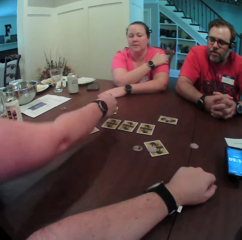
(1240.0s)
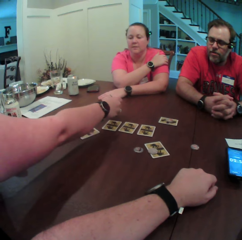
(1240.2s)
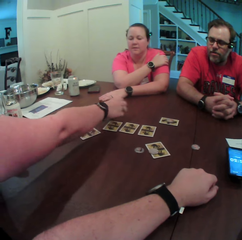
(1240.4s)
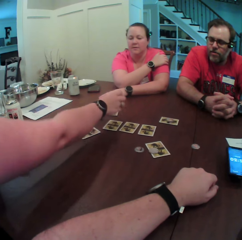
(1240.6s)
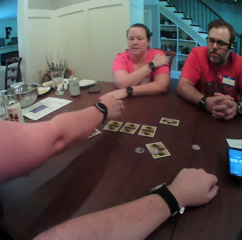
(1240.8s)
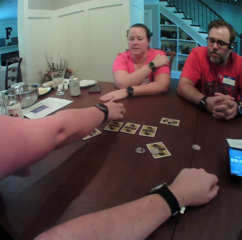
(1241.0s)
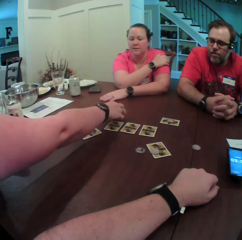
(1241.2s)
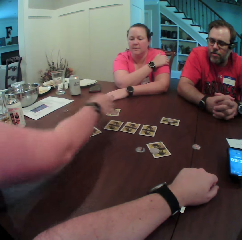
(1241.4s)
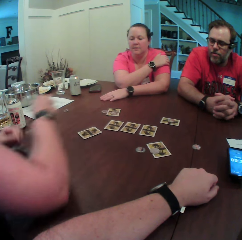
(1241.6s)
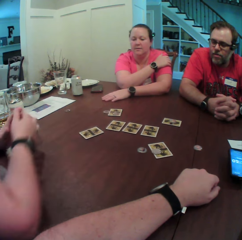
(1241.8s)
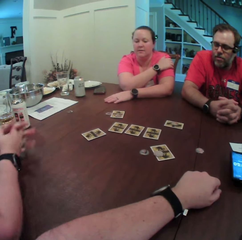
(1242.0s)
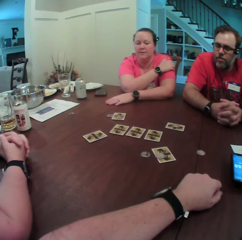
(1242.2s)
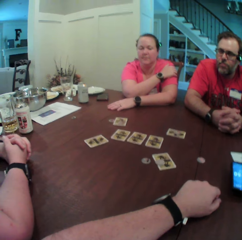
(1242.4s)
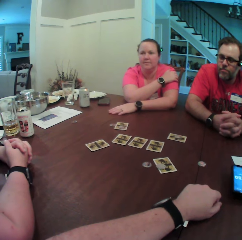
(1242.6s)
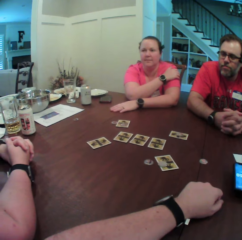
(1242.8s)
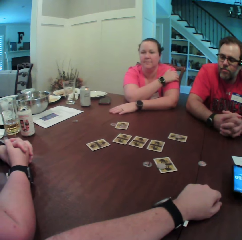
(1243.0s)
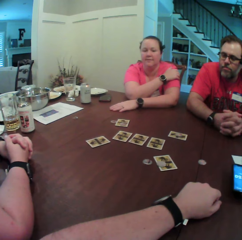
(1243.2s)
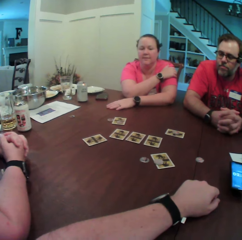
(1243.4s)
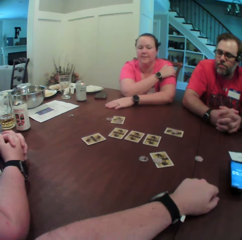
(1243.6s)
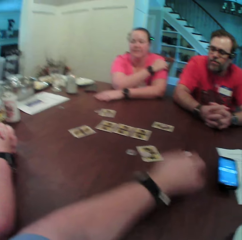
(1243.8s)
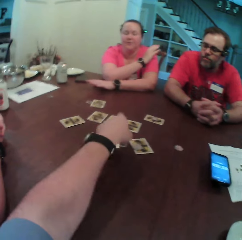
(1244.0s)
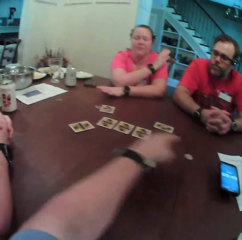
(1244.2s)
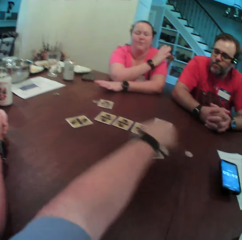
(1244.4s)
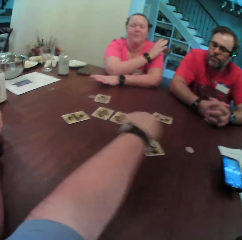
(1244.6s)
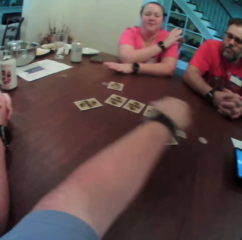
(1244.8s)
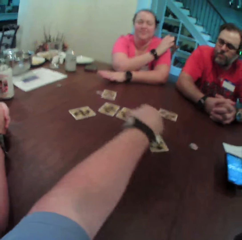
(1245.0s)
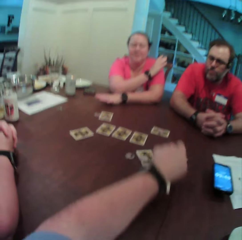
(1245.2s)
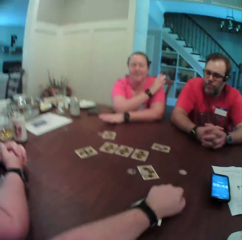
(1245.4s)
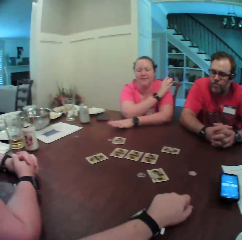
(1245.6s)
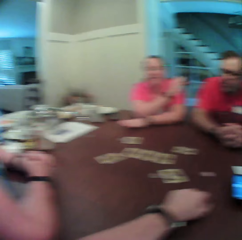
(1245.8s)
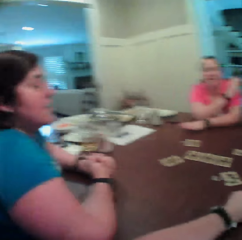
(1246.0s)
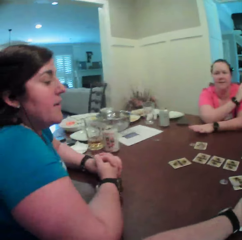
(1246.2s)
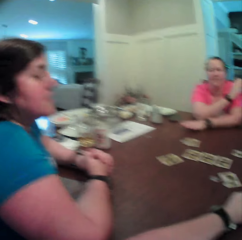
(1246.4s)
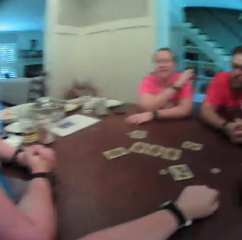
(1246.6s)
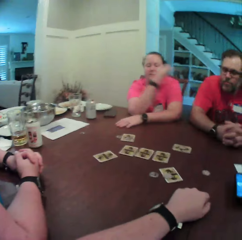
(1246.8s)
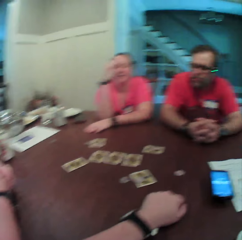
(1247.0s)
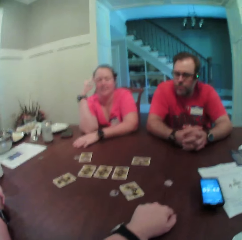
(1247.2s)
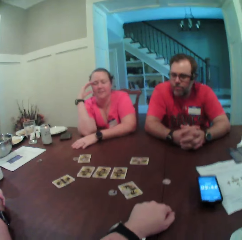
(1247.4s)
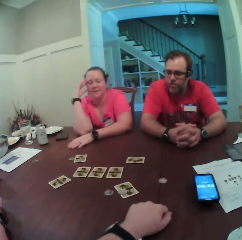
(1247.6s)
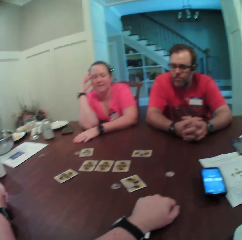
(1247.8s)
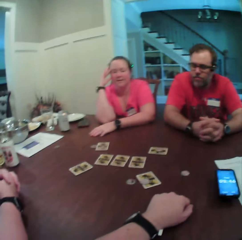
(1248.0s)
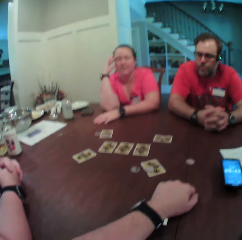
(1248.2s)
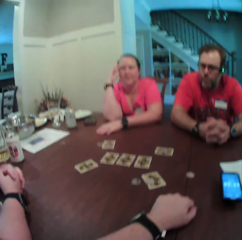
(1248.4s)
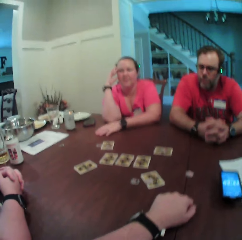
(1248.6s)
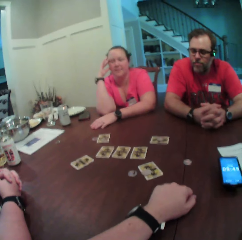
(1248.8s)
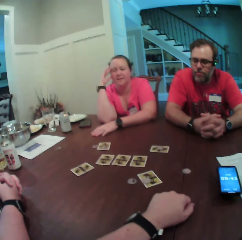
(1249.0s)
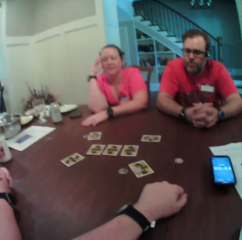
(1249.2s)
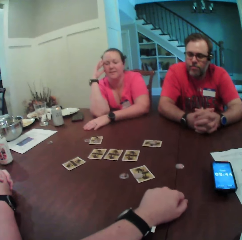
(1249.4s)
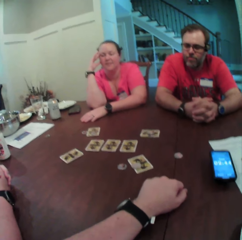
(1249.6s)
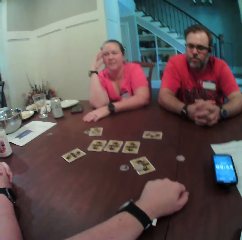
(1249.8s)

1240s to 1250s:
The woman places the token in her right hand on a card on the table. The camera wearer converses with the woman, another woman and a man. They point at the cards on the table.

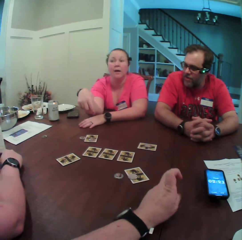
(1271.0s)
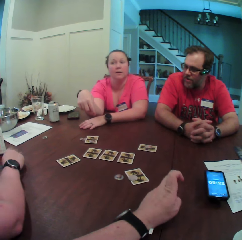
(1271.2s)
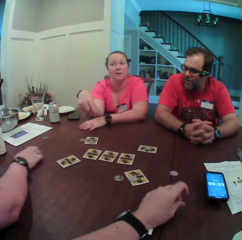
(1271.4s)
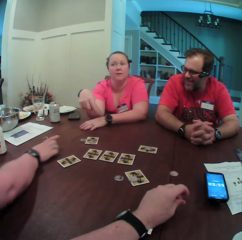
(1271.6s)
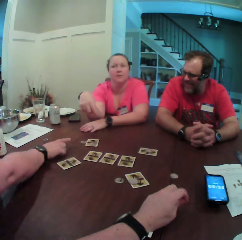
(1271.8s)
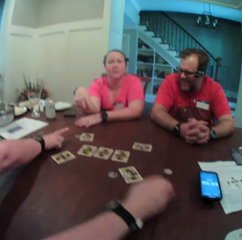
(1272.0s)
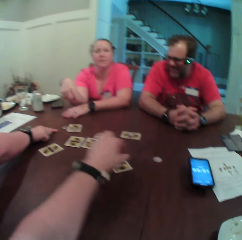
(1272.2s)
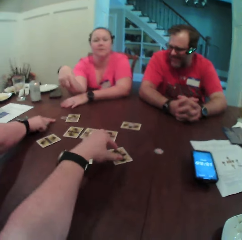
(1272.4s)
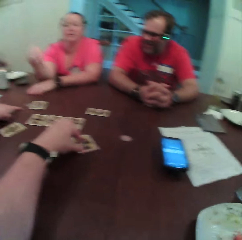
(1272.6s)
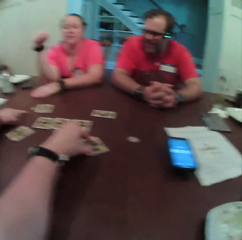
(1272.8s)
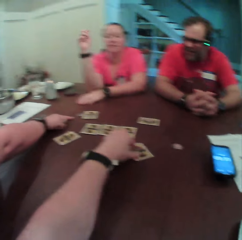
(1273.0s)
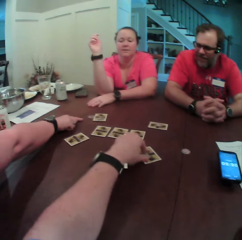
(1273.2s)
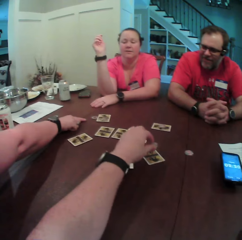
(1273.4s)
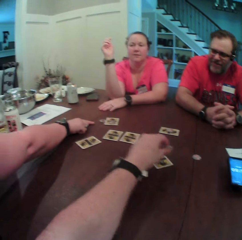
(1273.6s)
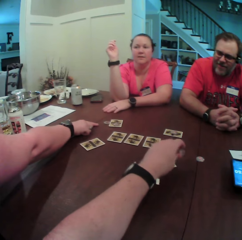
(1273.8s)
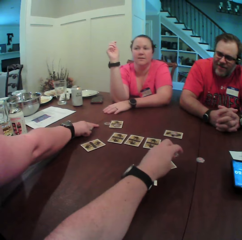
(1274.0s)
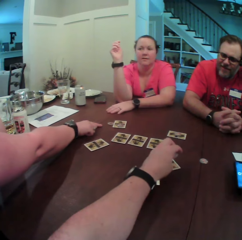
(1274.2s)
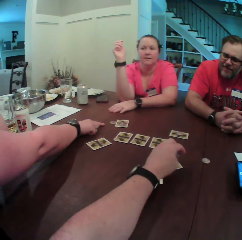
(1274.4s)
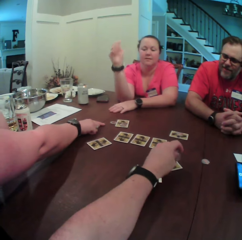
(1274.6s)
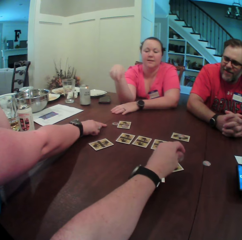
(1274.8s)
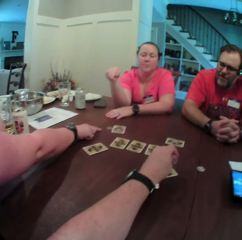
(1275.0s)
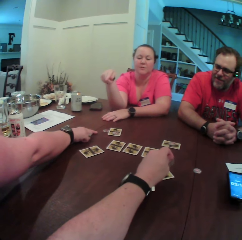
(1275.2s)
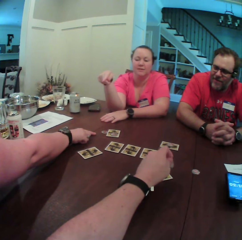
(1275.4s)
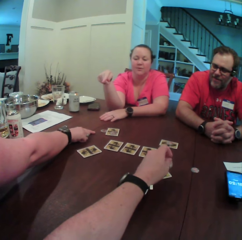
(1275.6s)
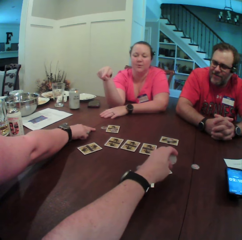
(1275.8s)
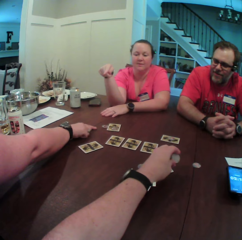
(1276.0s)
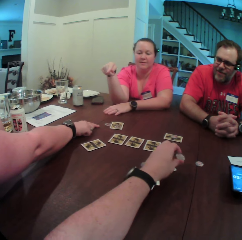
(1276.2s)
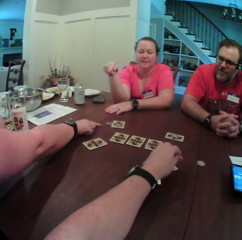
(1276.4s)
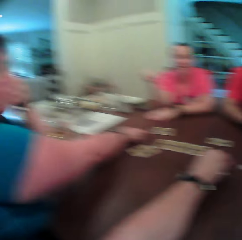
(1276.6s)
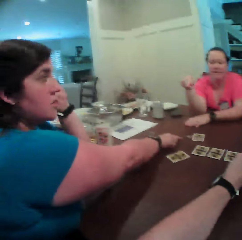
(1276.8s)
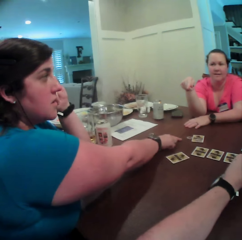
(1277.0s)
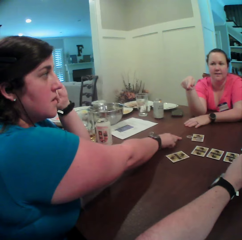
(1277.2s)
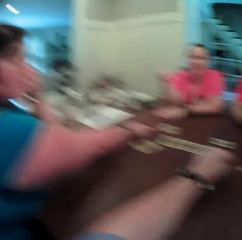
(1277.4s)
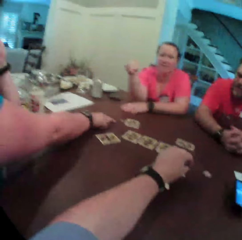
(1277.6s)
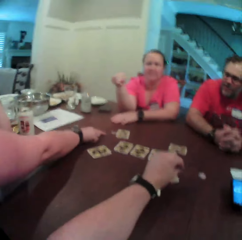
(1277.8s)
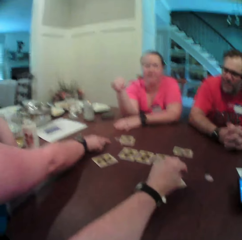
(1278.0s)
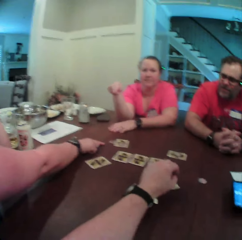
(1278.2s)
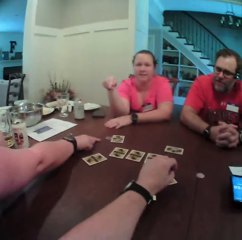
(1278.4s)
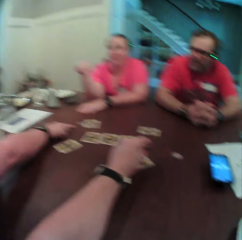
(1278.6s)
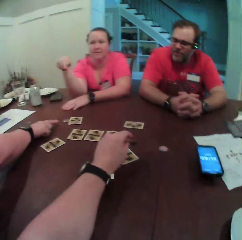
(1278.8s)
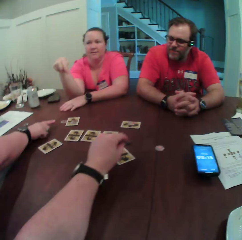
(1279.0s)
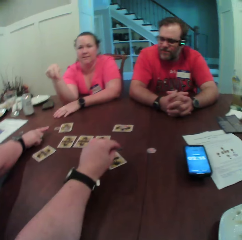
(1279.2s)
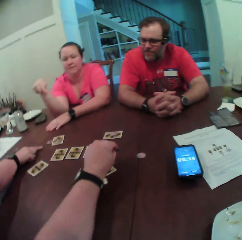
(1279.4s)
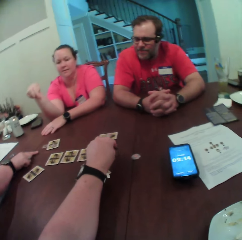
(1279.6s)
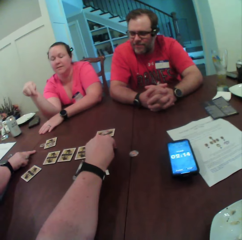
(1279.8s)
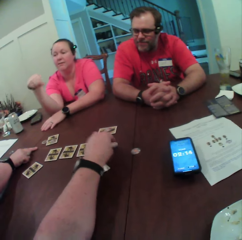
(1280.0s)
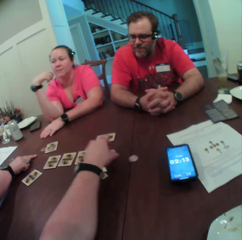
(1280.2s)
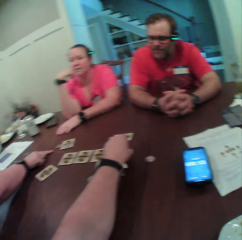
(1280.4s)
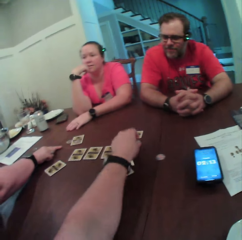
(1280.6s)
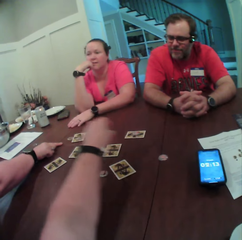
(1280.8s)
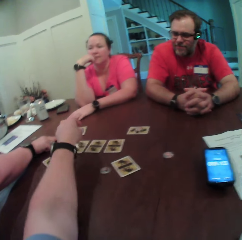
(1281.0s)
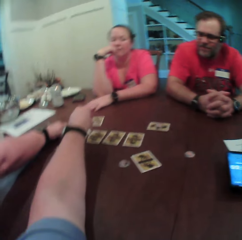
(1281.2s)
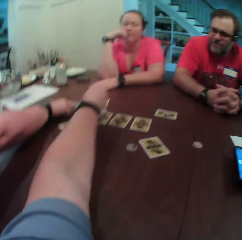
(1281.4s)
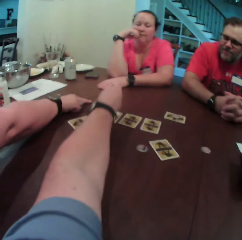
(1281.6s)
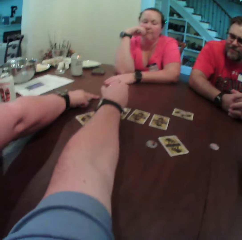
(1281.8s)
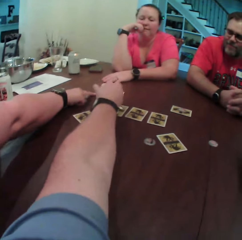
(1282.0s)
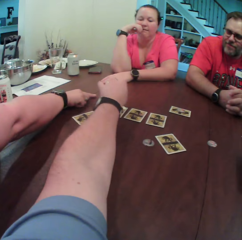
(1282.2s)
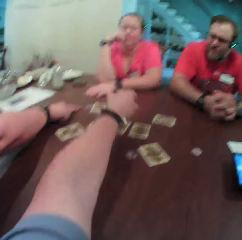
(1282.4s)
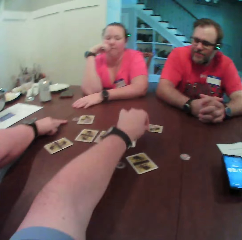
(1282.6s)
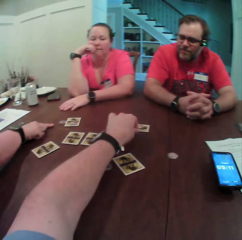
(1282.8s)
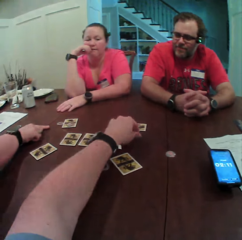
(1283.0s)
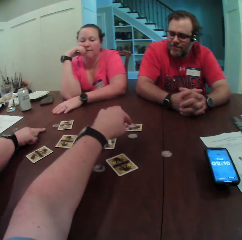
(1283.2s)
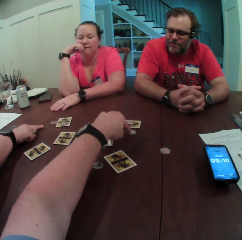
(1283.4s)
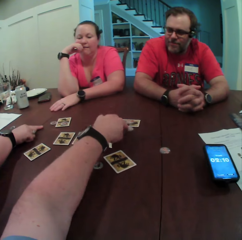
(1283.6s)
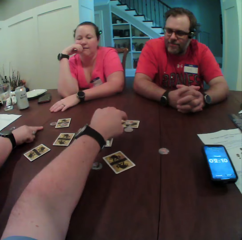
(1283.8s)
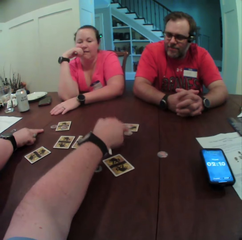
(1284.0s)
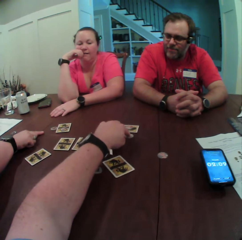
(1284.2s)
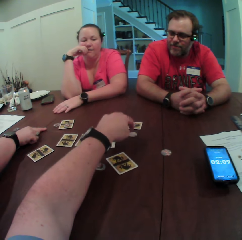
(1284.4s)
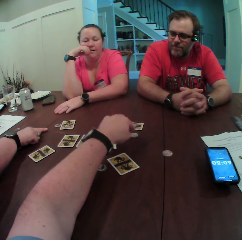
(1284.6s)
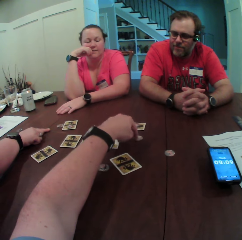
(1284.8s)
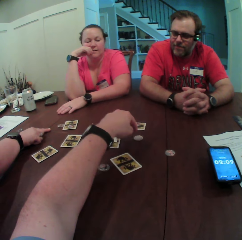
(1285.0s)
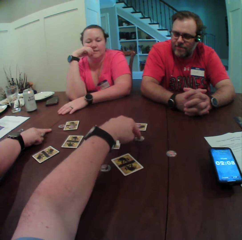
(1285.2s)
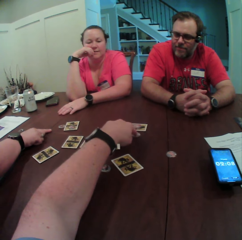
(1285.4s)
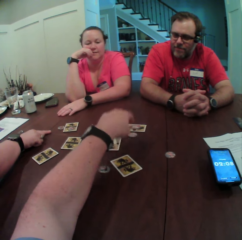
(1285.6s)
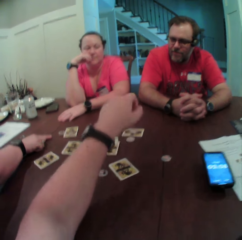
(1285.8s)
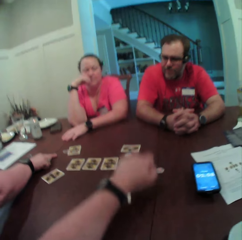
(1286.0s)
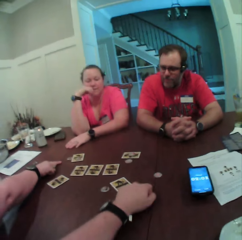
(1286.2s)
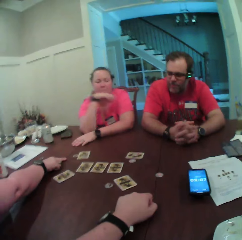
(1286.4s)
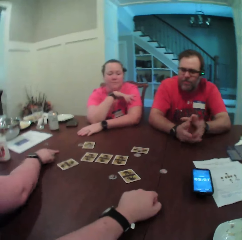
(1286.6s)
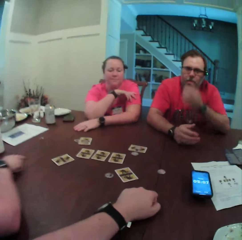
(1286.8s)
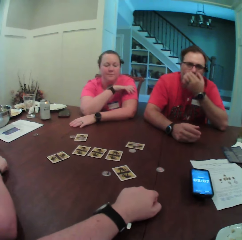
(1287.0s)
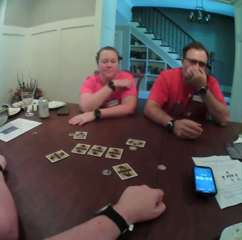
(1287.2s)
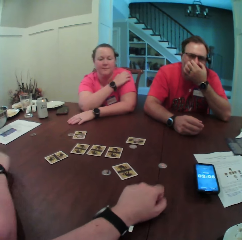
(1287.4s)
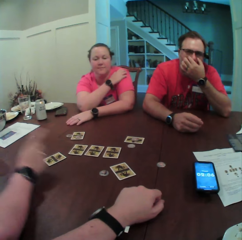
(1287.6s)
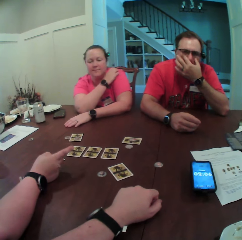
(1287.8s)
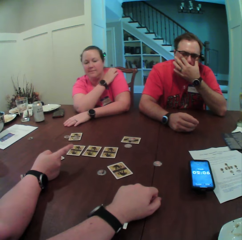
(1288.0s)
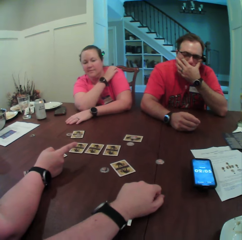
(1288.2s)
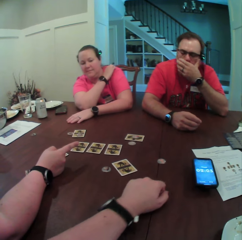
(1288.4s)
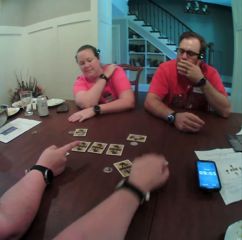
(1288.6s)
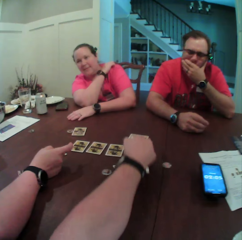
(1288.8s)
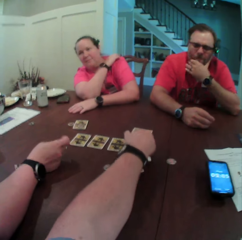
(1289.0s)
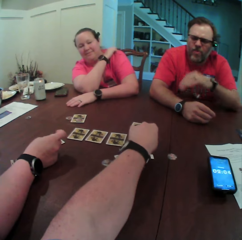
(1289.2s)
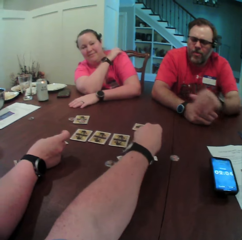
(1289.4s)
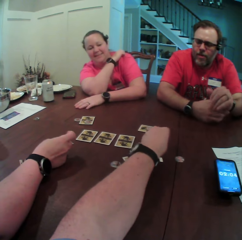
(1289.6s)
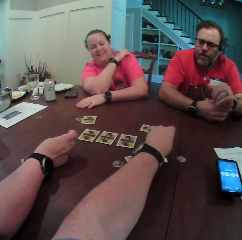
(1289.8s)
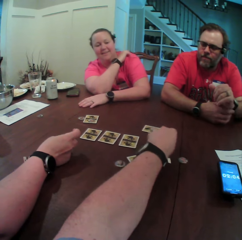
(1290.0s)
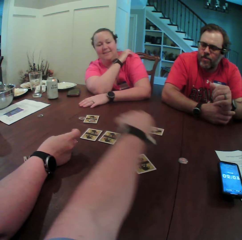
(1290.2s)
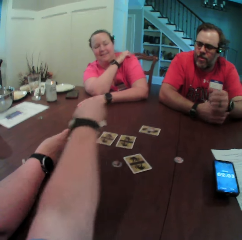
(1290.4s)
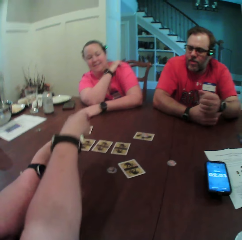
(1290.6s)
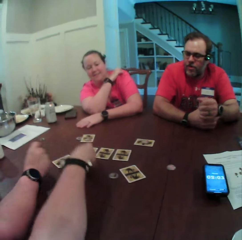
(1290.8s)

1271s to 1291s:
The camera wearer picks a token from a card on the table with his left hand. He rubs the token in his left hand. He places the token in his left hand on the table. He picks the token from the table with his left hand. He places the token in his left hand on the table. He pushes the token on the table with his left hand. He picks the token from the table with his left hand. He puts the small cards beside the big cards.
